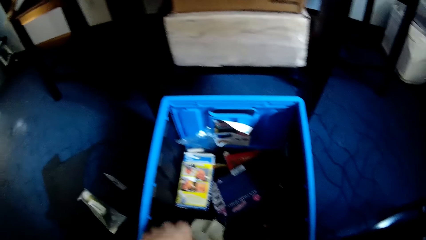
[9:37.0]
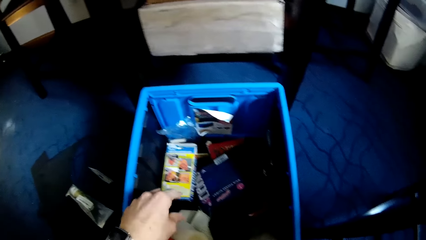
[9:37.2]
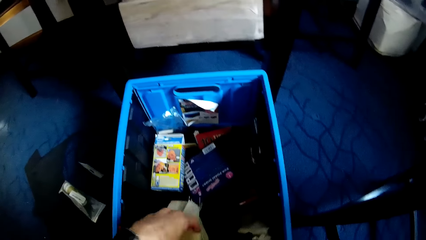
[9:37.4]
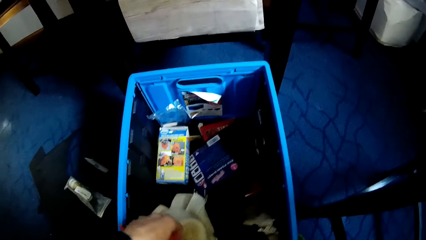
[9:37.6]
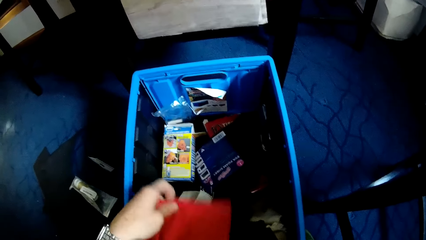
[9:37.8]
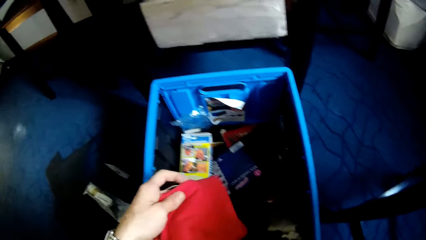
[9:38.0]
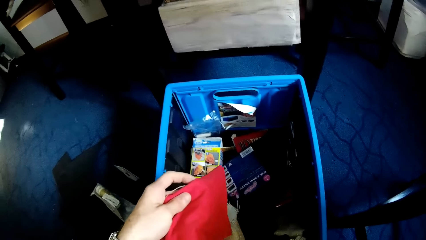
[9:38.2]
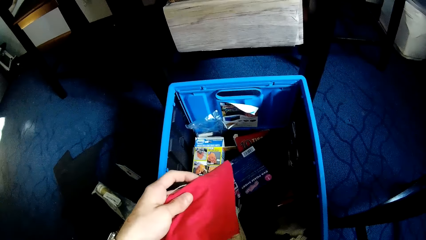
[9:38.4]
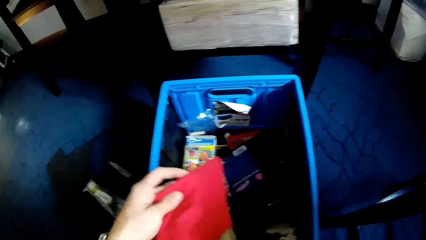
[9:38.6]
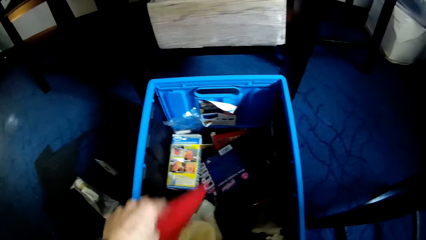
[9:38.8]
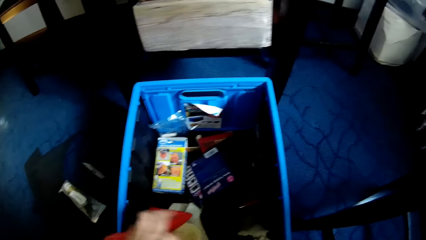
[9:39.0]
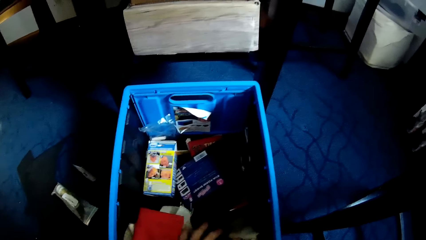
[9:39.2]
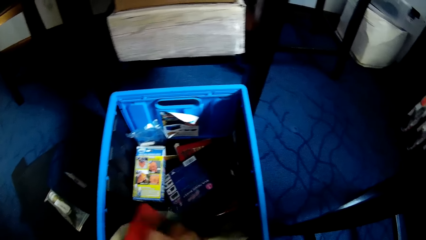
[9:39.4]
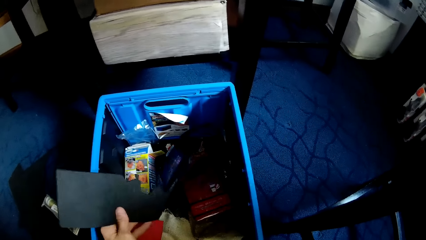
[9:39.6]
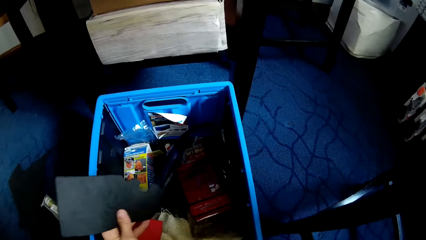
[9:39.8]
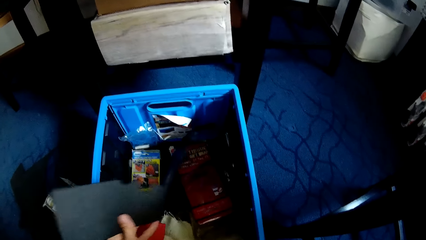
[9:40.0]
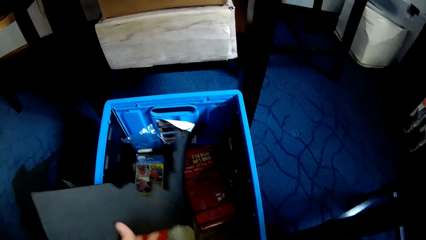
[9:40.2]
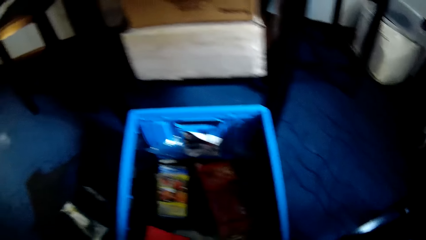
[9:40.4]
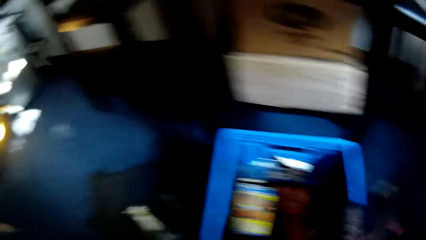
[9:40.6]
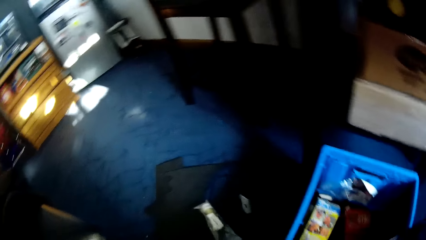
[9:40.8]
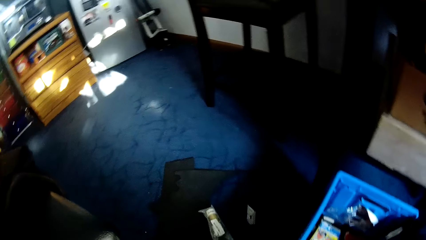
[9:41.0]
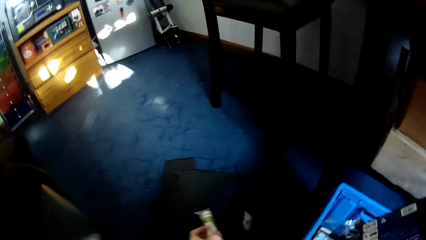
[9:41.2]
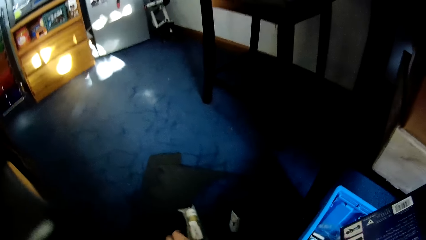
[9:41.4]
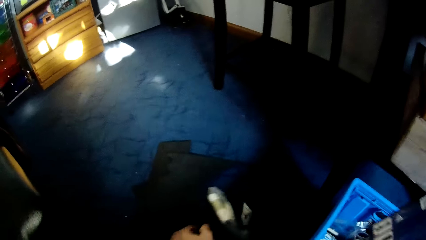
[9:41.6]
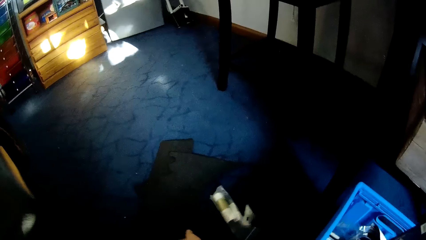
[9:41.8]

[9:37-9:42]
The camera wearer looks at the piece of cloth. They put the piece of cloth in the bucket. They take a black material from the blue container.

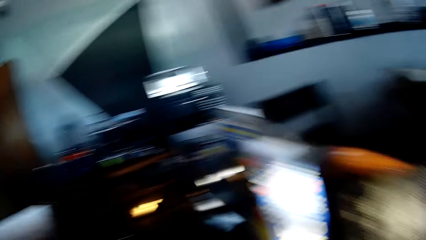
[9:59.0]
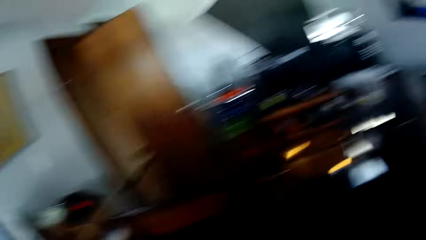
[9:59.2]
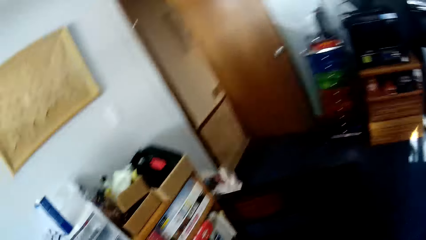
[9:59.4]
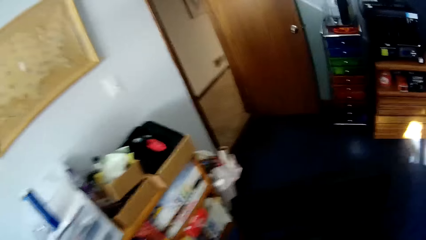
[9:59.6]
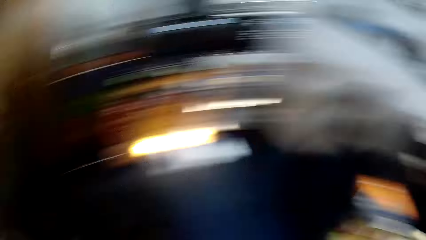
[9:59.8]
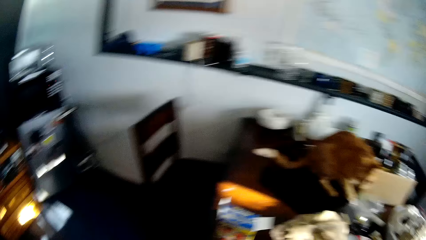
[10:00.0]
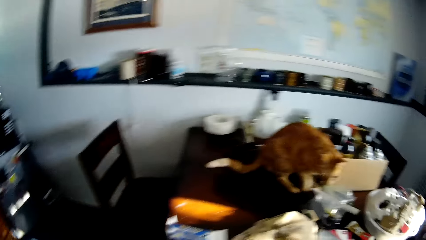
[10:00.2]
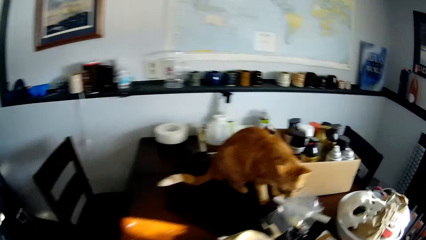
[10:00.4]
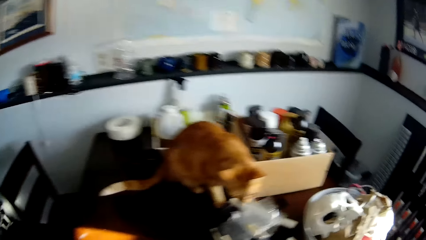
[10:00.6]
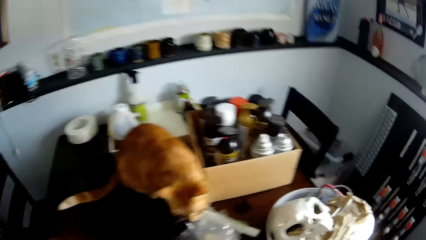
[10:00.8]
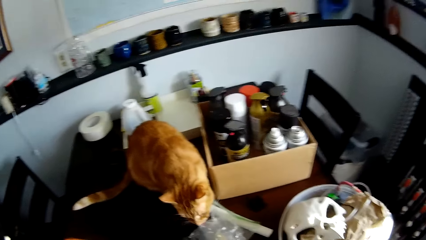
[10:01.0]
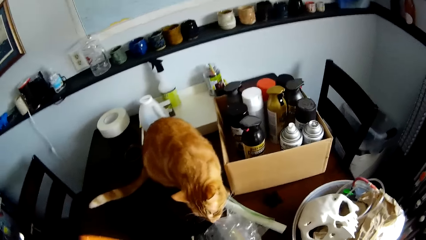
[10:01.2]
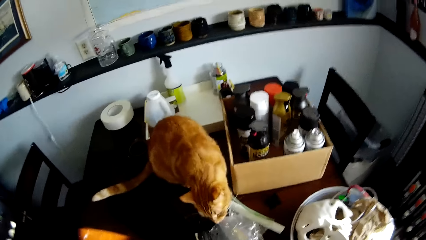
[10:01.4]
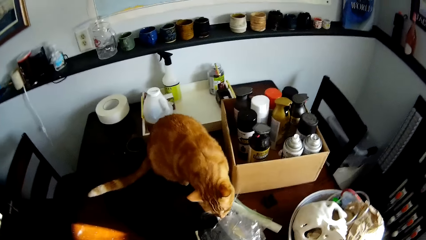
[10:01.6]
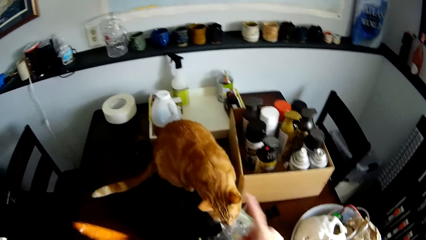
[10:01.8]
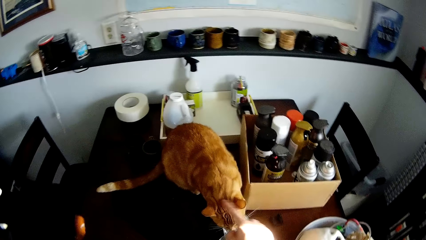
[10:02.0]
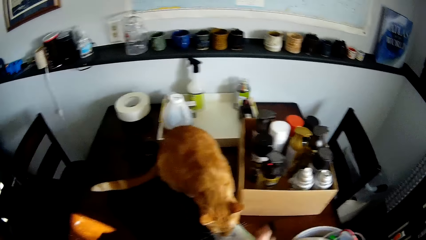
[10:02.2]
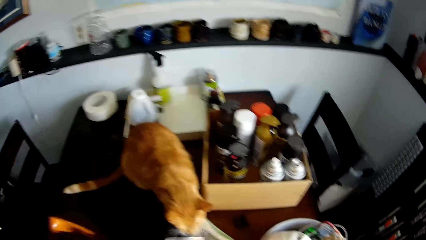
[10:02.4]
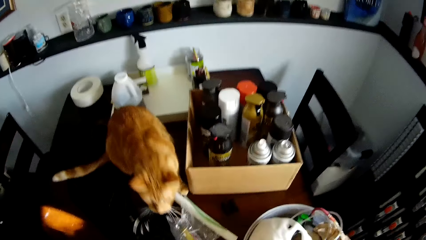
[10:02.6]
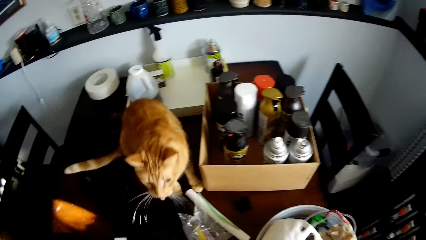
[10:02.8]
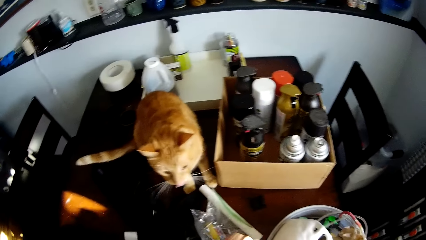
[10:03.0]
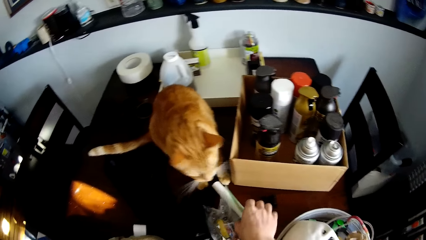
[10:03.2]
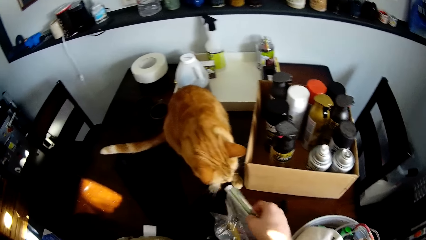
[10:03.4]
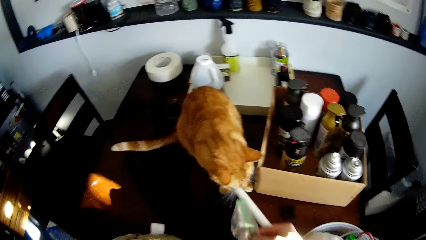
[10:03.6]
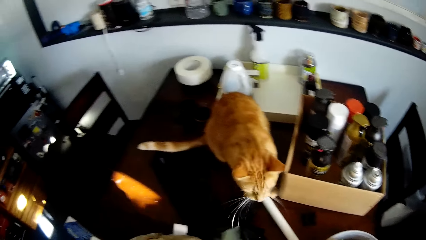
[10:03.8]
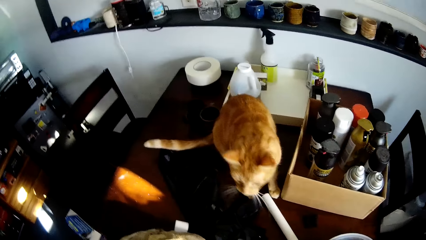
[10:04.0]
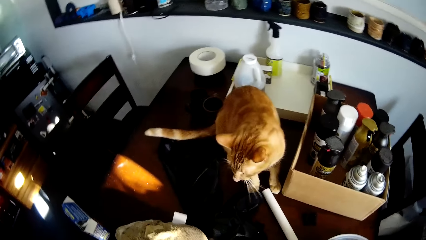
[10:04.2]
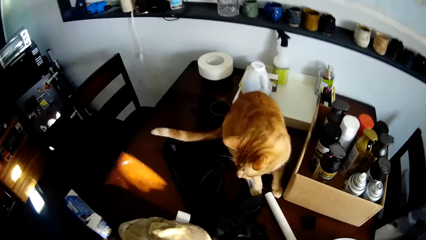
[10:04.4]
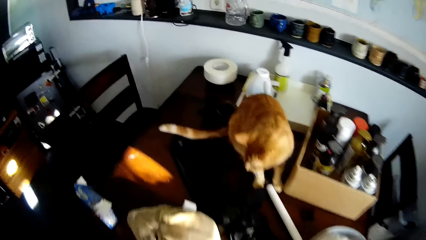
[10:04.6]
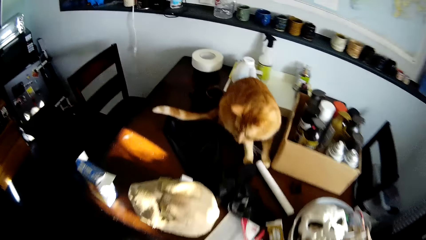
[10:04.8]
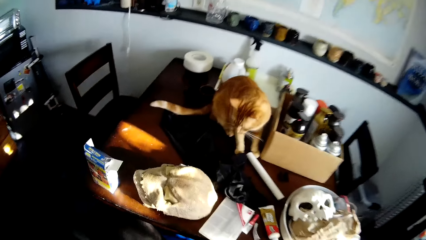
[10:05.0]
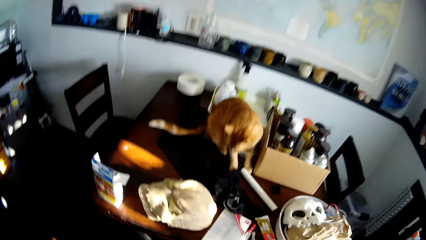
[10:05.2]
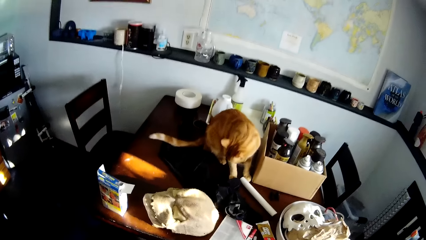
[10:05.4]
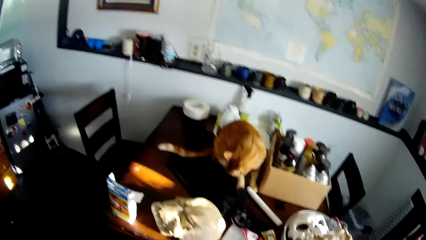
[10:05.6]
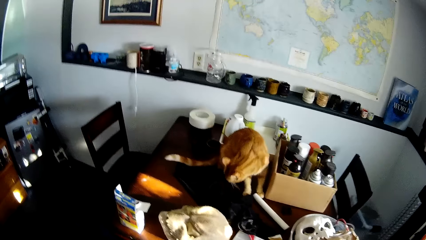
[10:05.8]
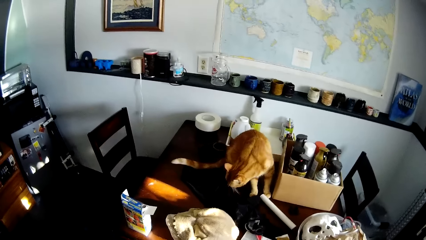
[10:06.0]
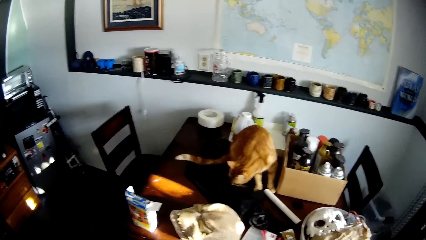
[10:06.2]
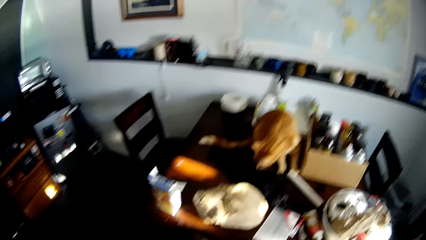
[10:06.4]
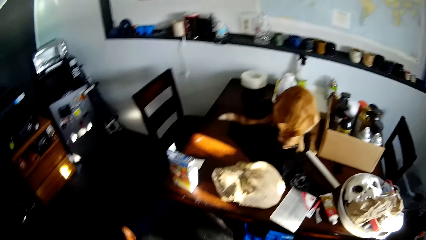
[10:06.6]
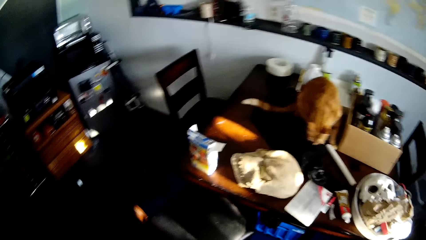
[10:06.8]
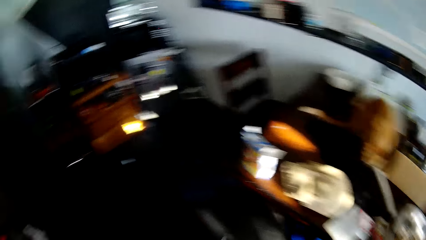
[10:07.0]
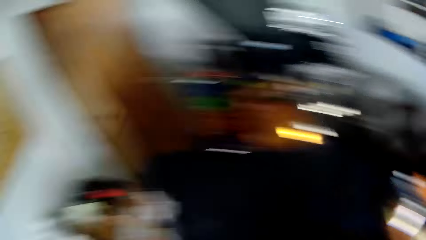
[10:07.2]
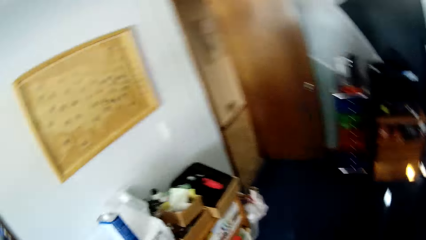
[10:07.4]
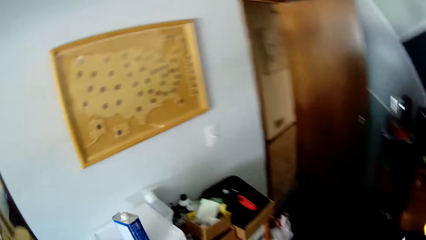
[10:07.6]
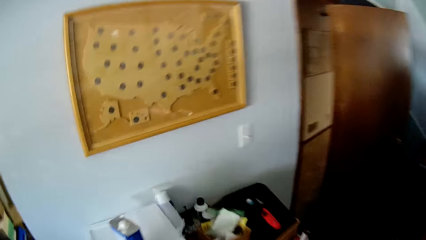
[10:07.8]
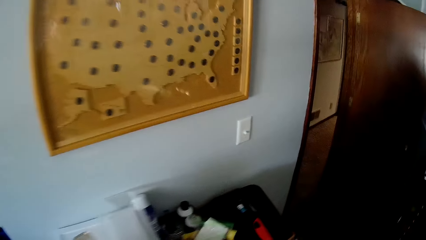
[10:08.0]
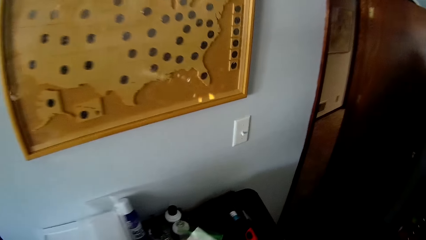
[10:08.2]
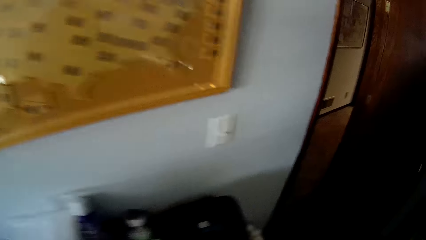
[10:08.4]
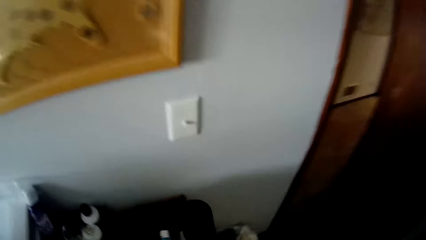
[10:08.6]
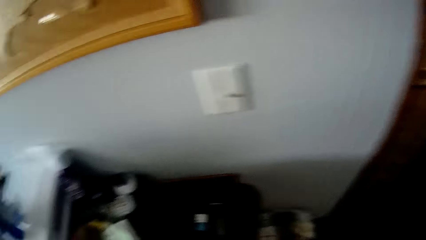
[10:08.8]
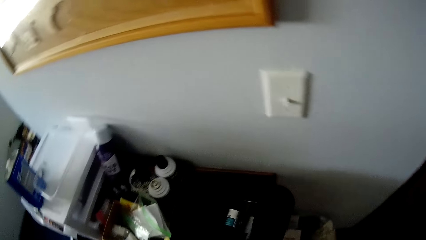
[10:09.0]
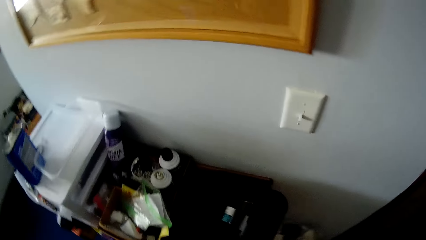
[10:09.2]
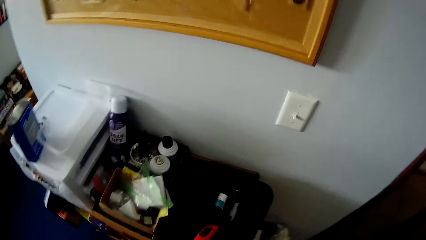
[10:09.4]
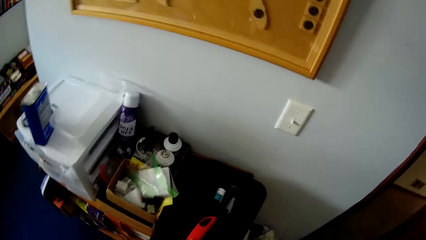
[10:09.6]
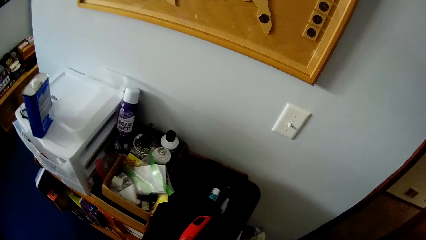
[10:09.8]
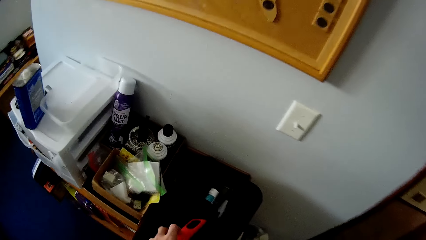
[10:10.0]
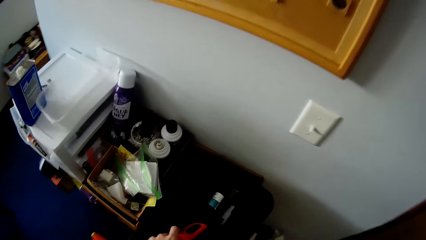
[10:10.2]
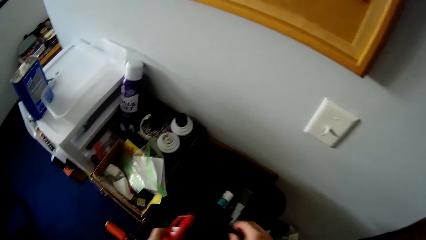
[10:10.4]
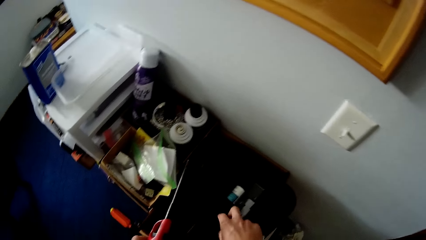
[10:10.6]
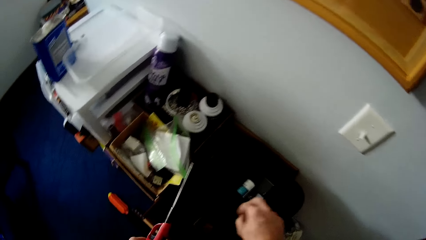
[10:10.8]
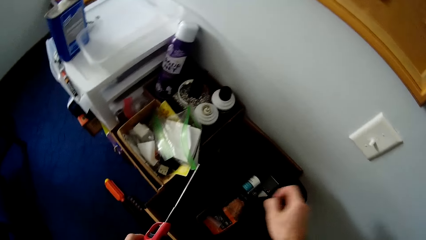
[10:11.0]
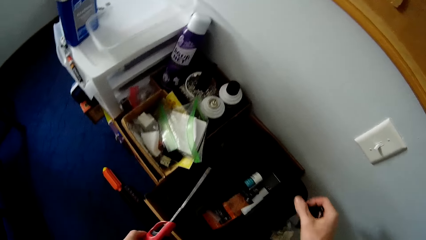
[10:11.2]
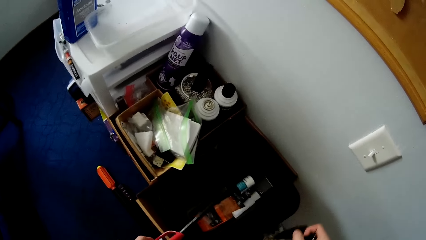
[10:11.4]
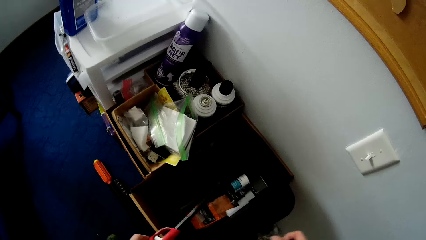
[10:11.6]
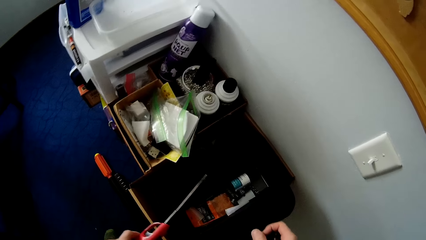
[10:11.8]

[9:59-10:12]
The camera wearer walks around the house. They touch a cat with the right hand. They take the plastic bag or paper from the table. They look around the house. They take scissors from a plastic surface with the left hand. They take a black cloth from the surface with the right hand.
